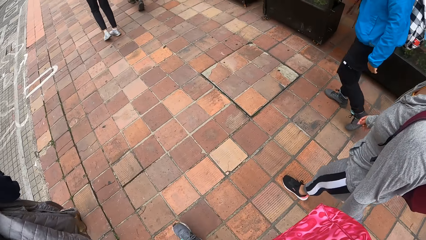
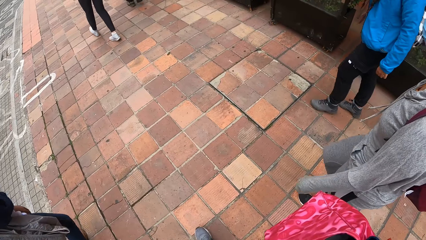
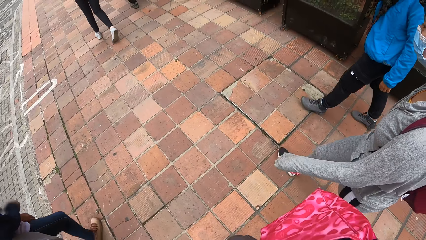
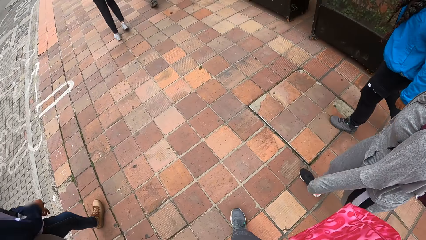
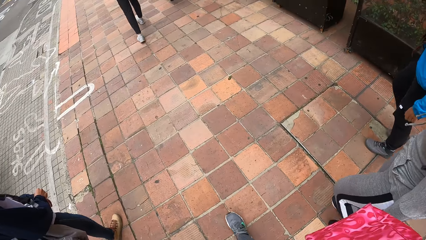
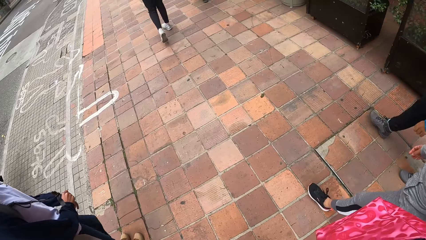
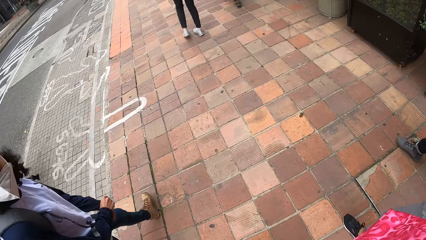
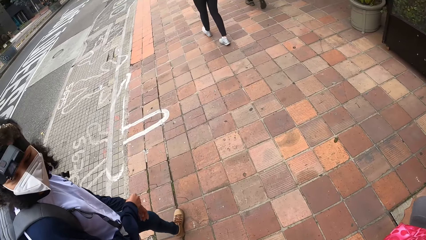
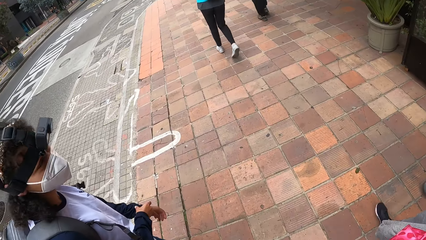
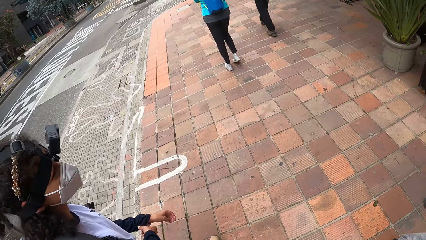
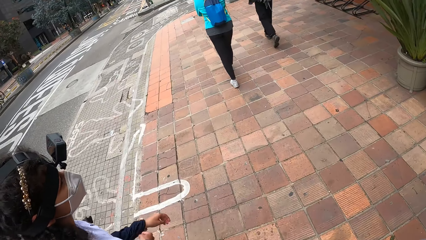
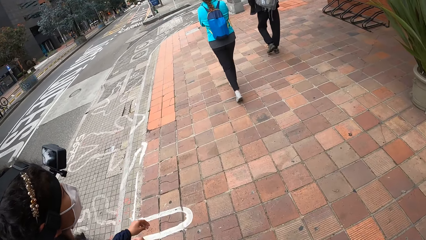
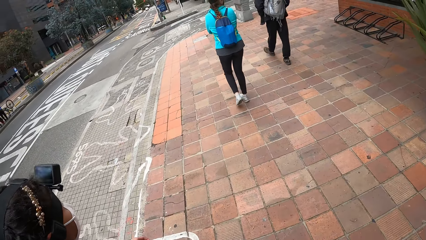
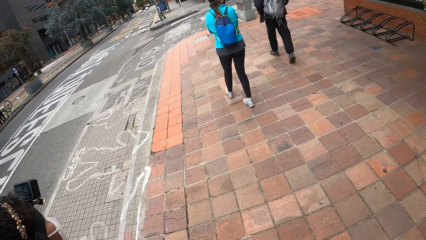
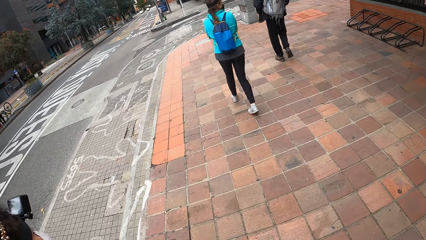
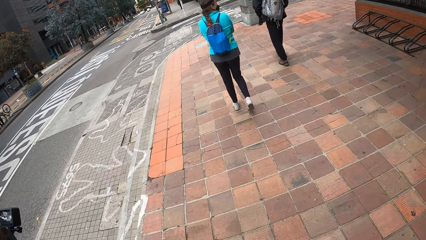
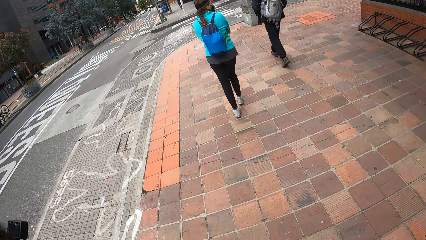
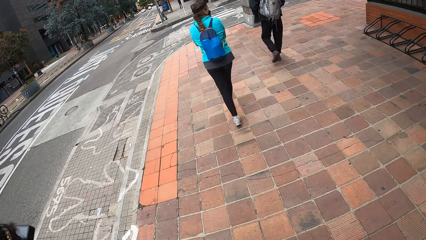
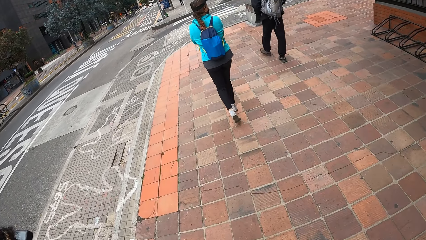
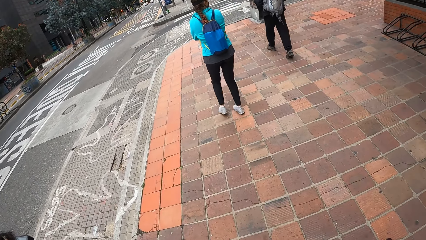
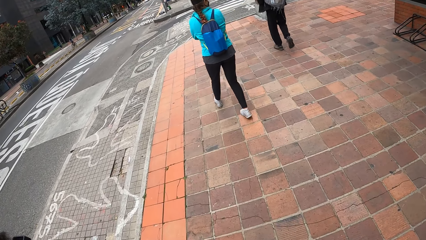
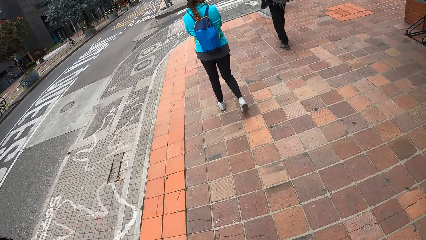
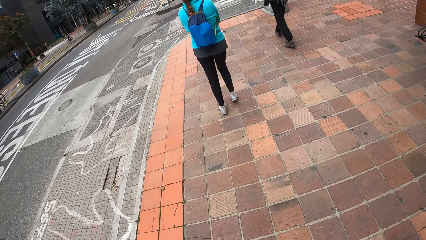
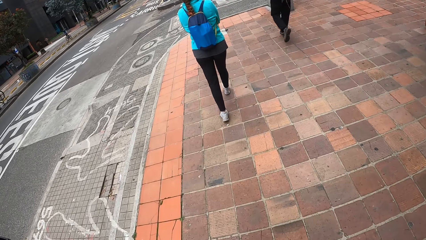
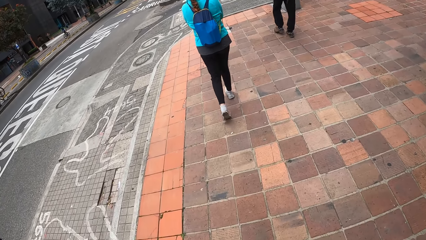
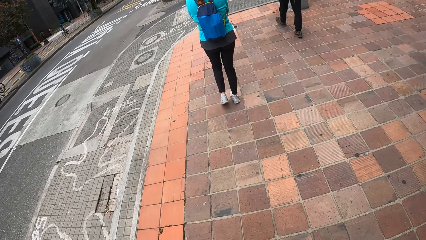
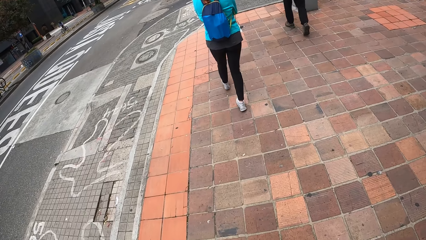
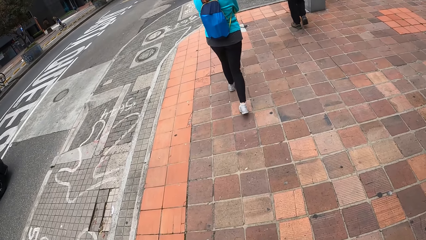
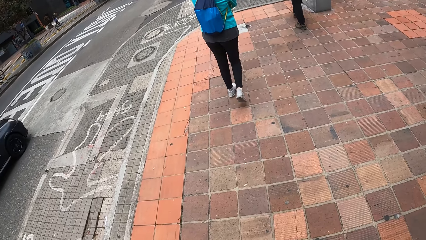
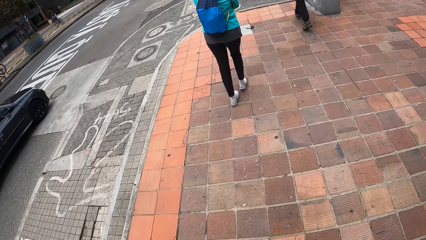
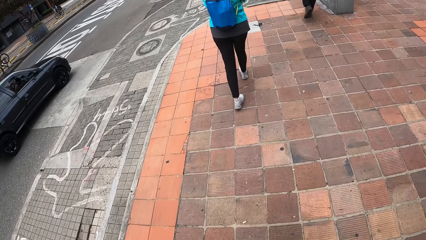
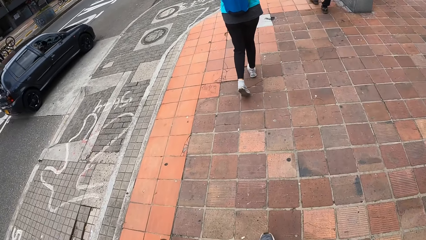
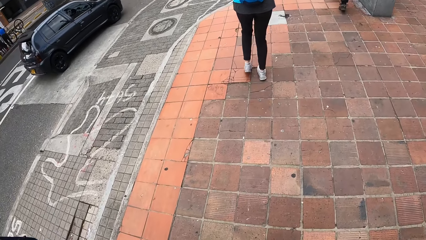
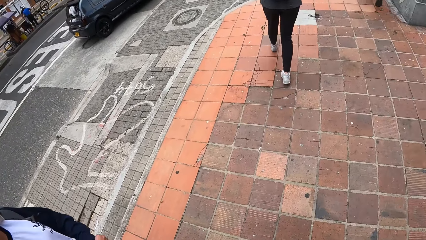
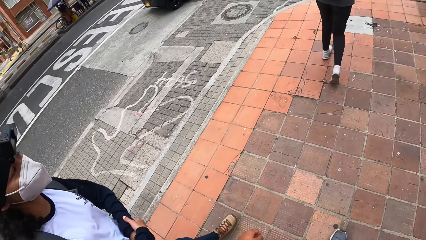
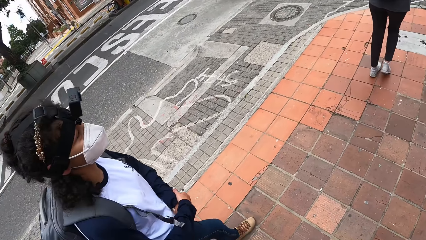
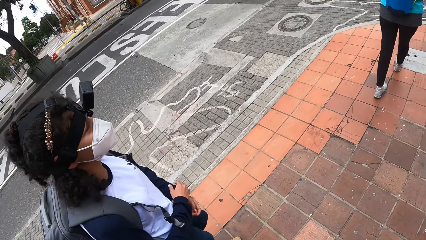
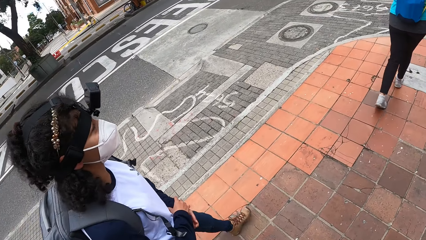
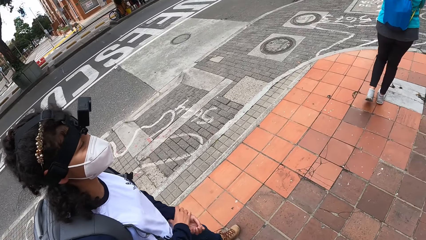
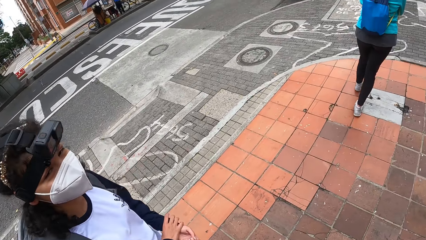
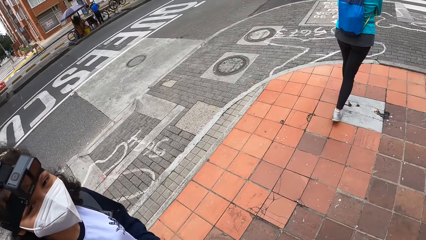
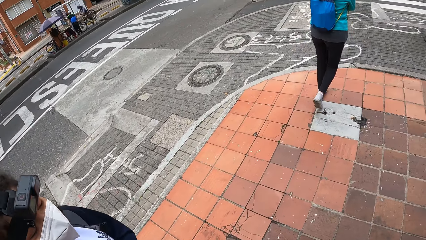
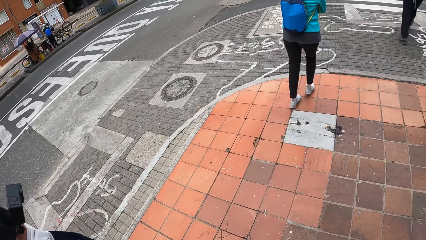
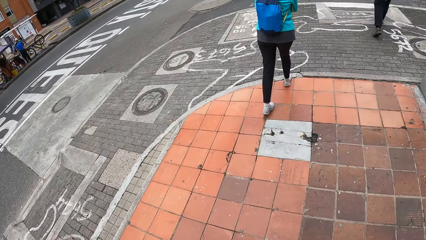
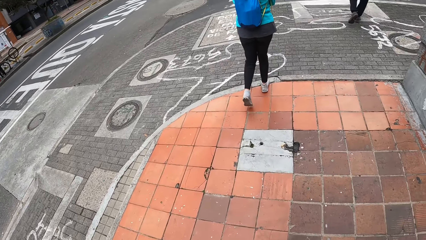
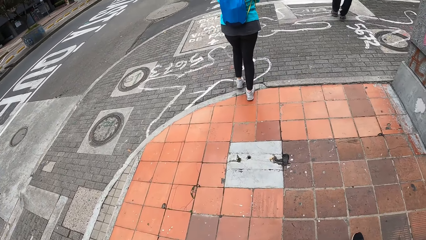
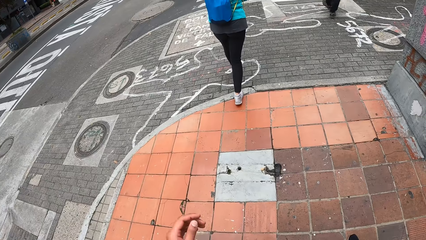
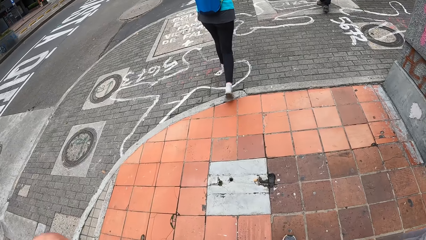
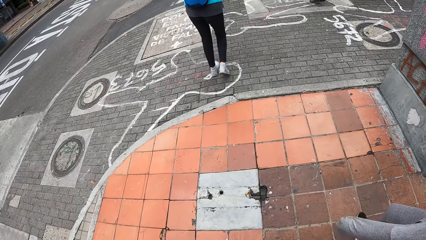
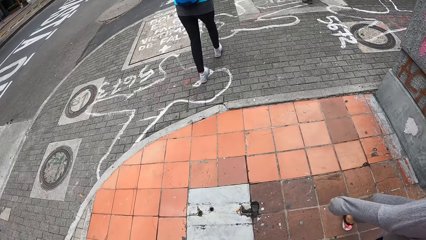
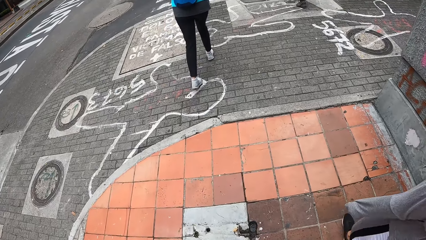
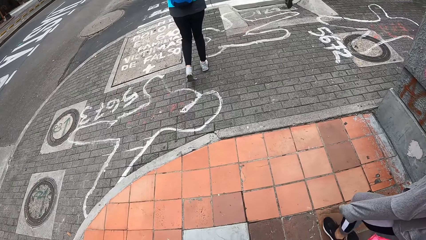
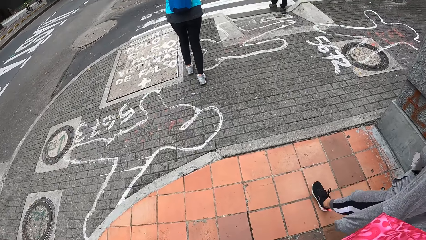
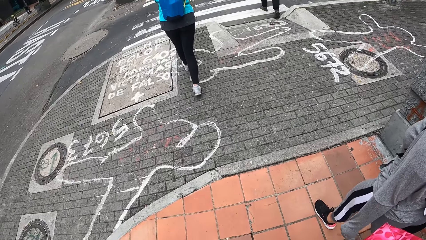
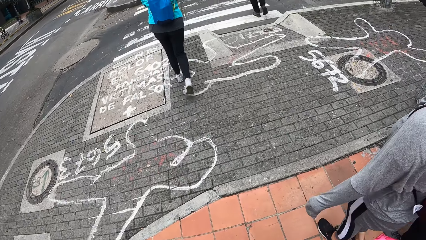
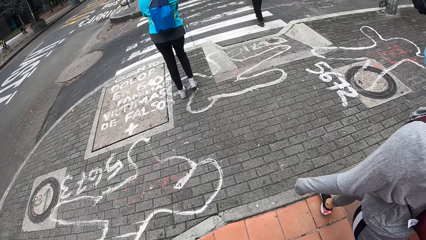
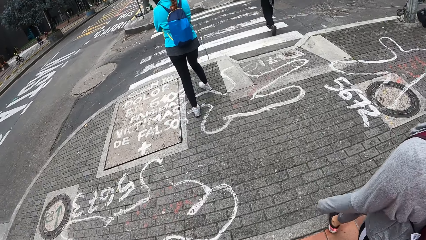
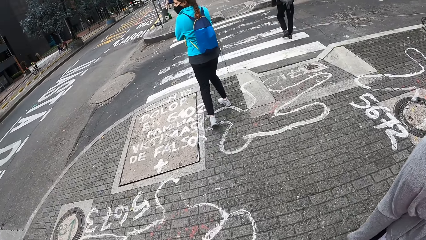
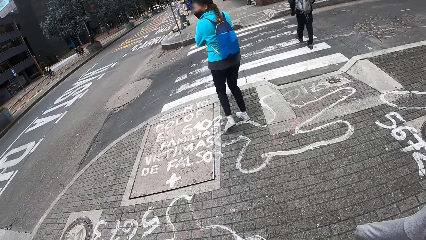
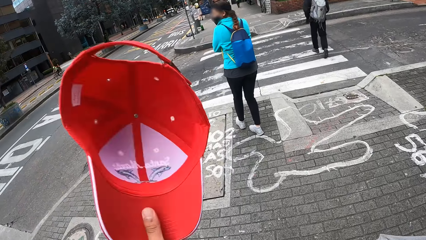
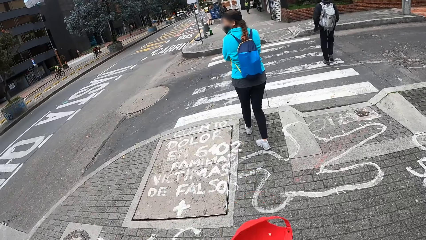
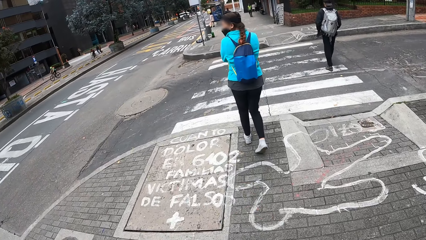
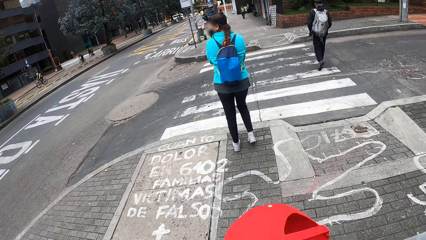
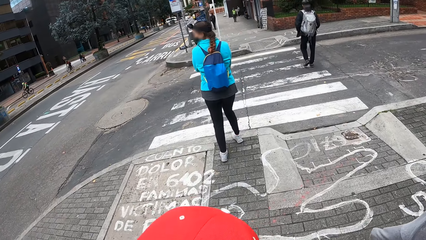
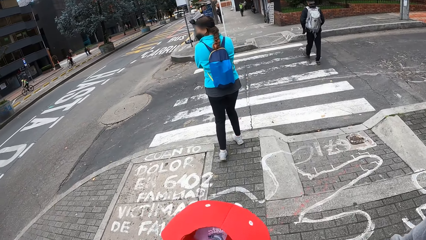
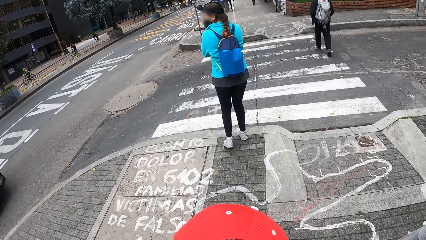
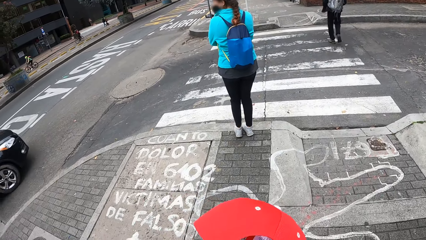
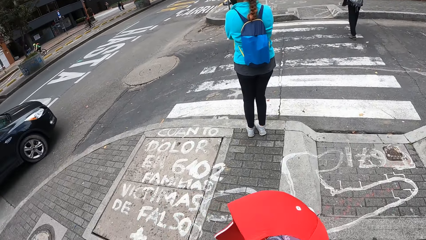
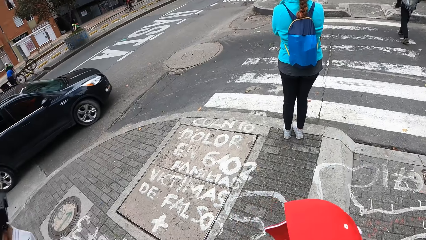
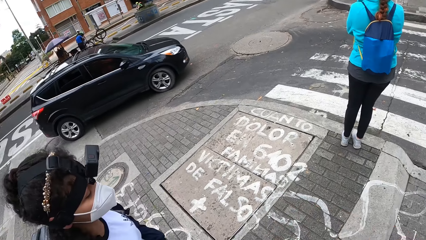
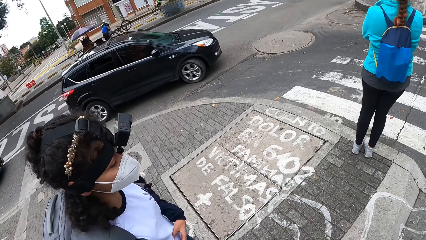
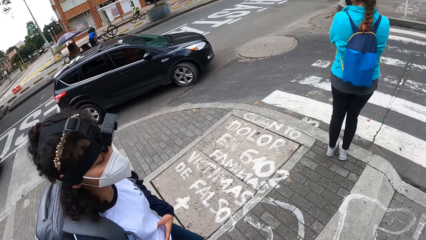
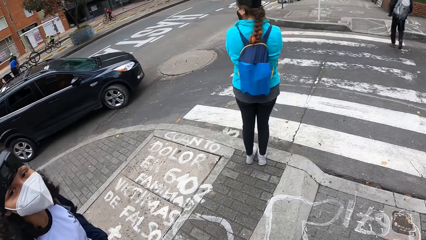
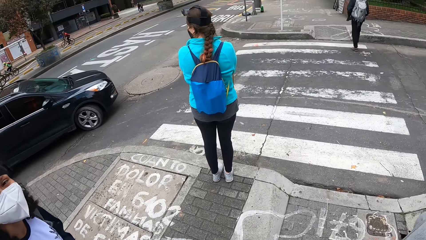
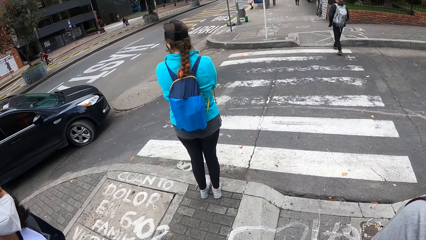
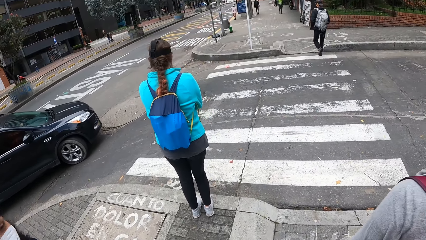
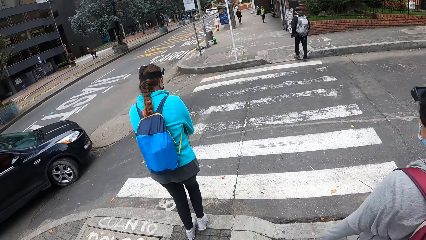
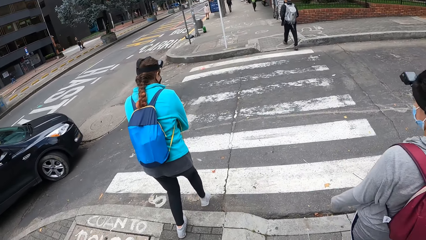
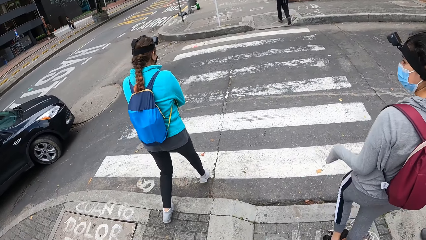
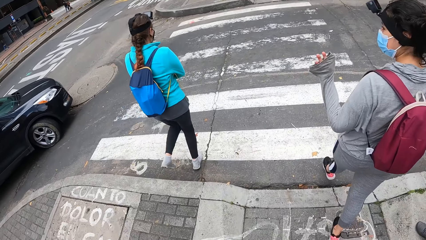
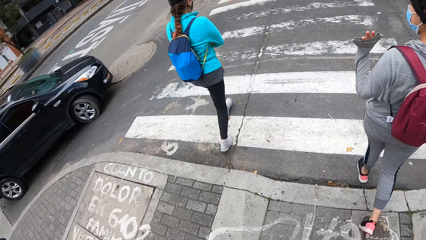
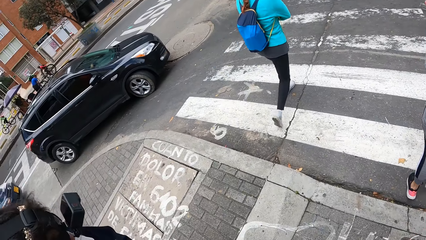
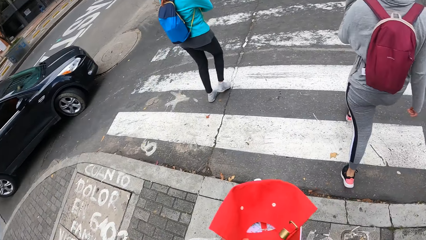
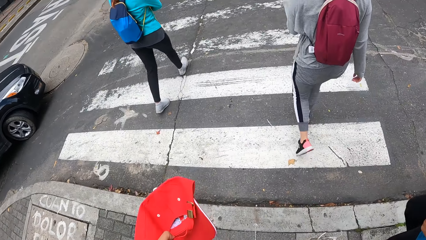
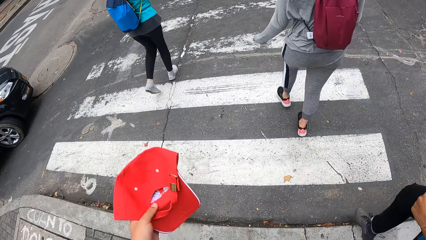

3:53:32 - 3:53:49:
The camera wearer looks at a lady. She raises her left hand towards something. She removes the hat from her head with her left hand. She looks at the lady.
